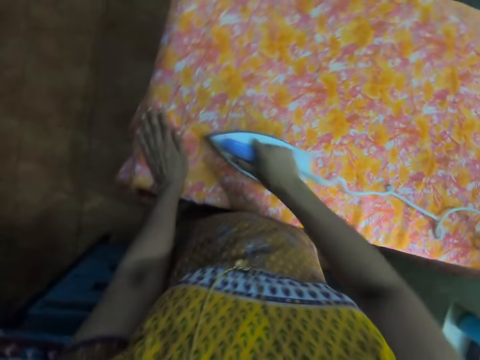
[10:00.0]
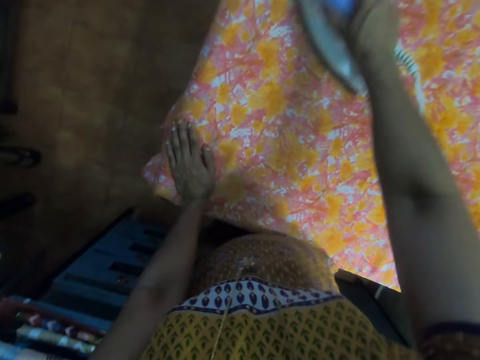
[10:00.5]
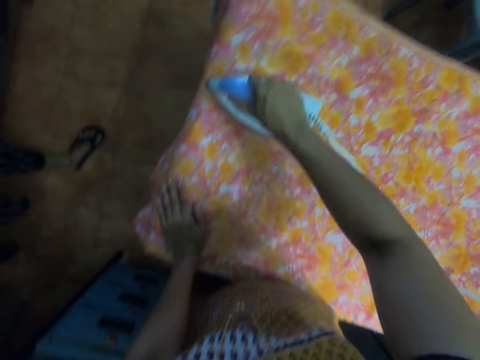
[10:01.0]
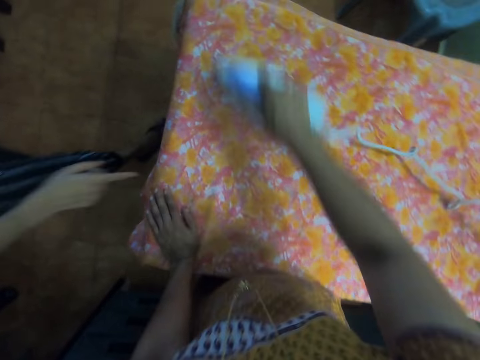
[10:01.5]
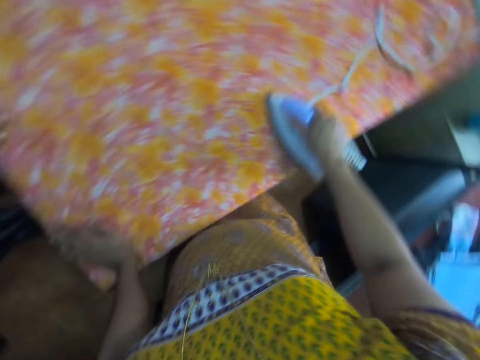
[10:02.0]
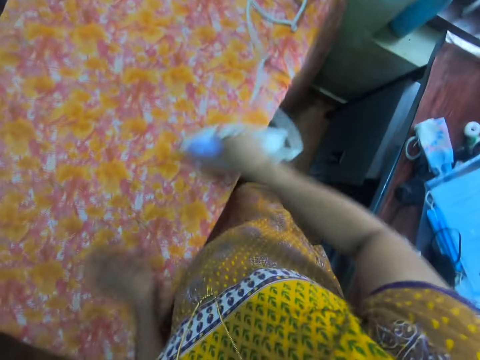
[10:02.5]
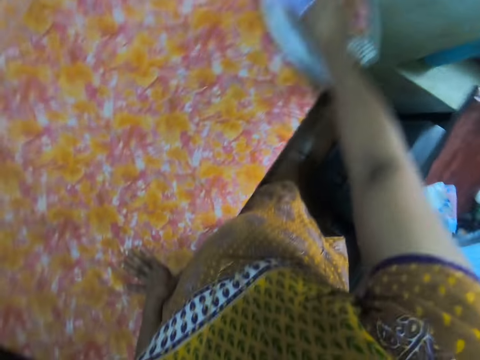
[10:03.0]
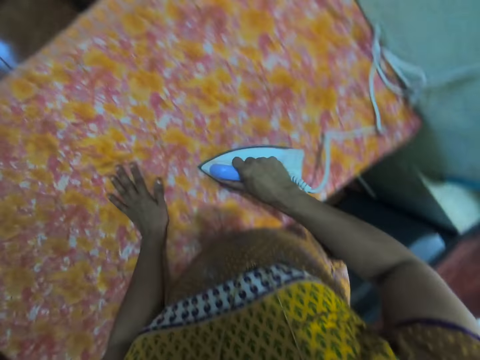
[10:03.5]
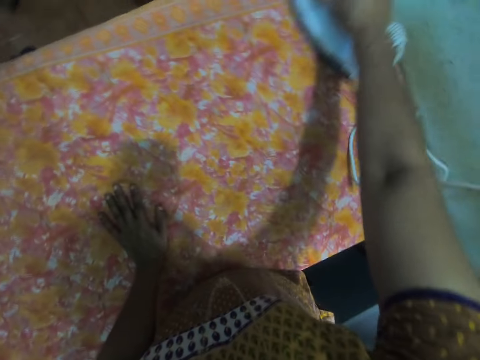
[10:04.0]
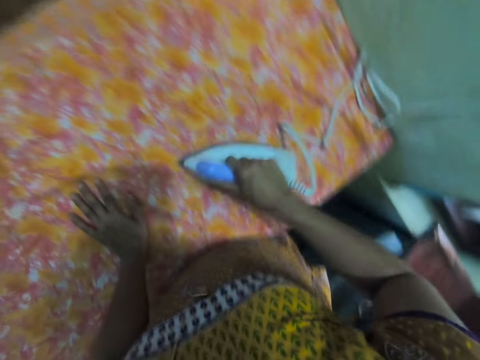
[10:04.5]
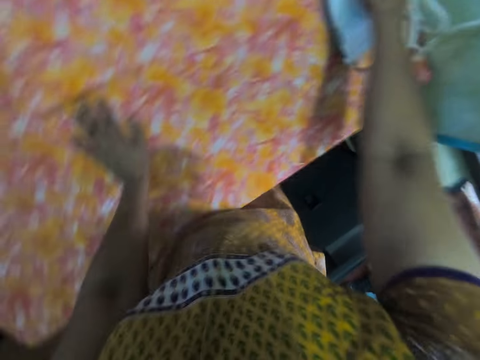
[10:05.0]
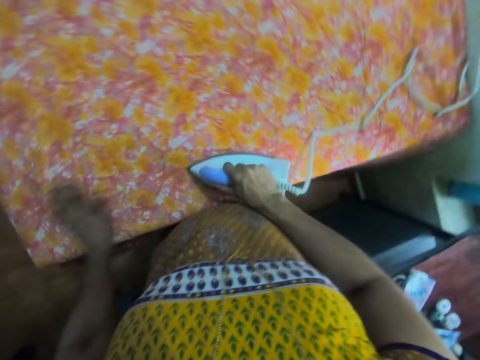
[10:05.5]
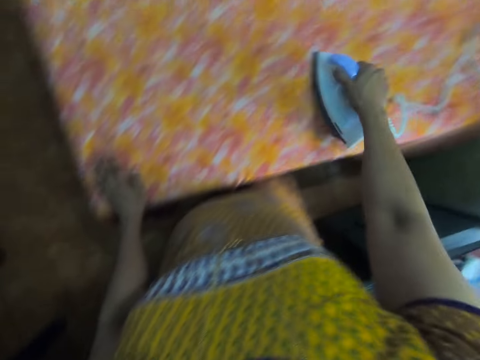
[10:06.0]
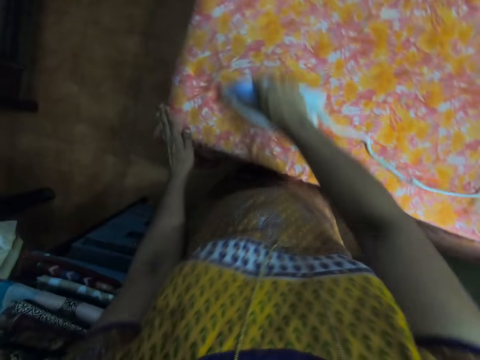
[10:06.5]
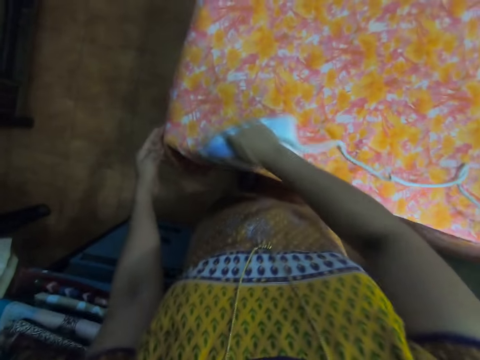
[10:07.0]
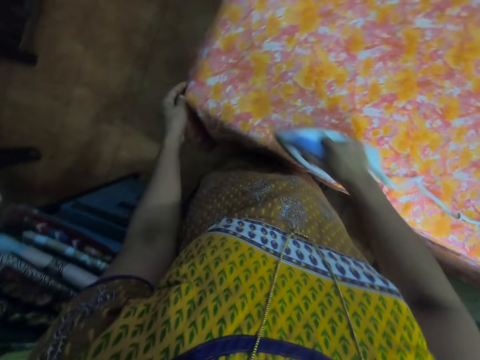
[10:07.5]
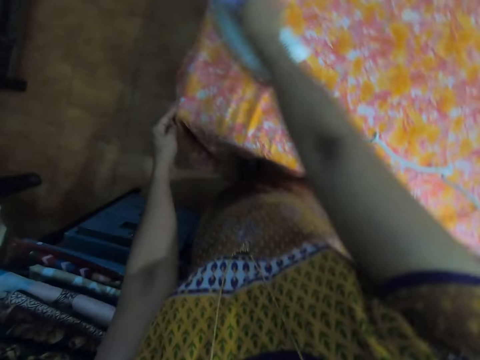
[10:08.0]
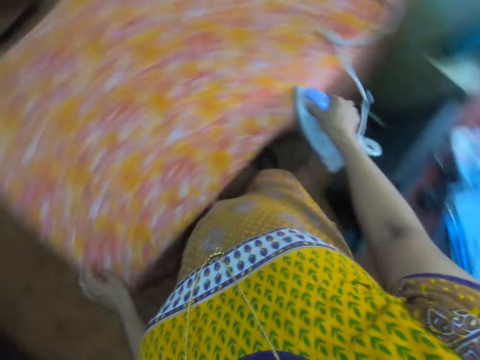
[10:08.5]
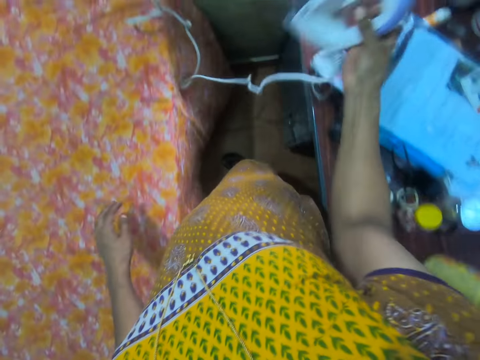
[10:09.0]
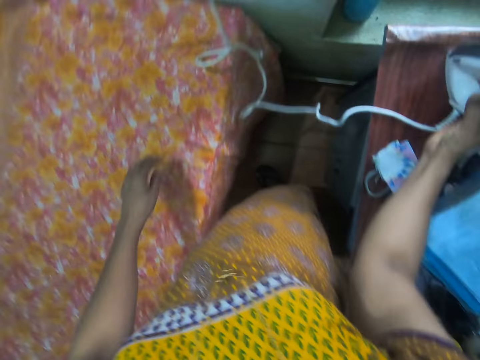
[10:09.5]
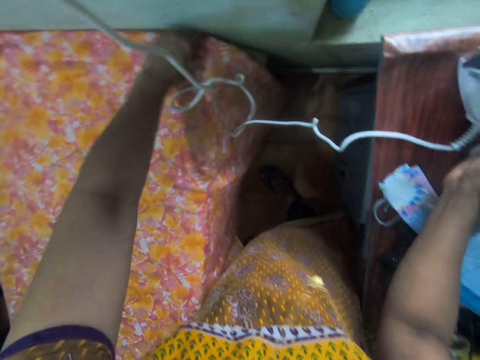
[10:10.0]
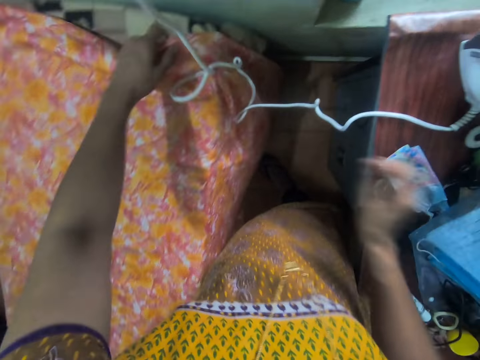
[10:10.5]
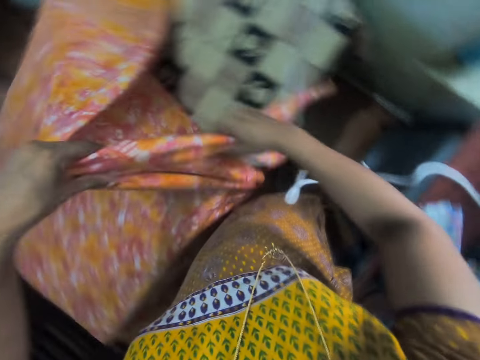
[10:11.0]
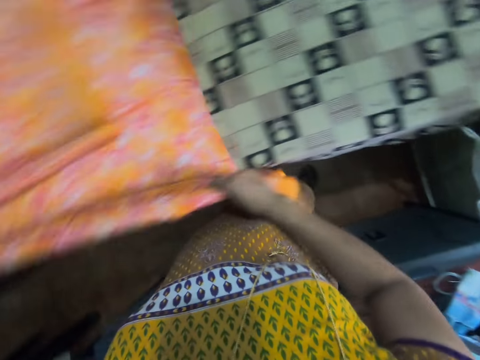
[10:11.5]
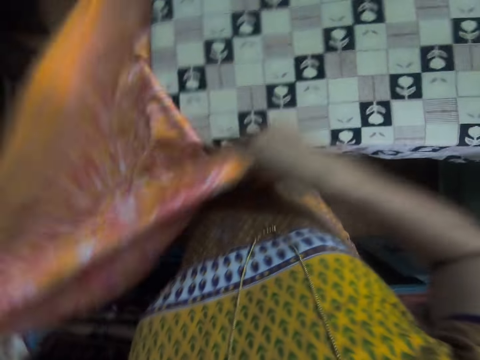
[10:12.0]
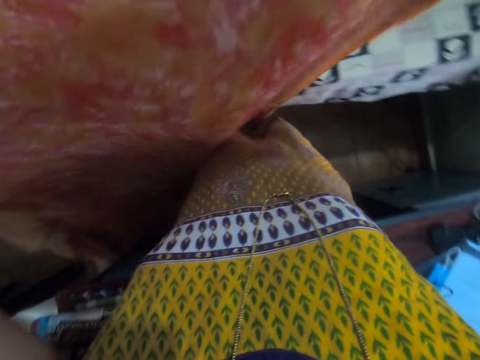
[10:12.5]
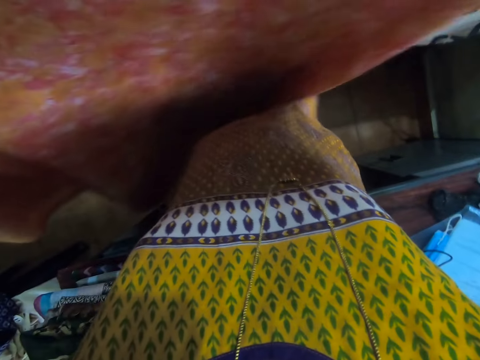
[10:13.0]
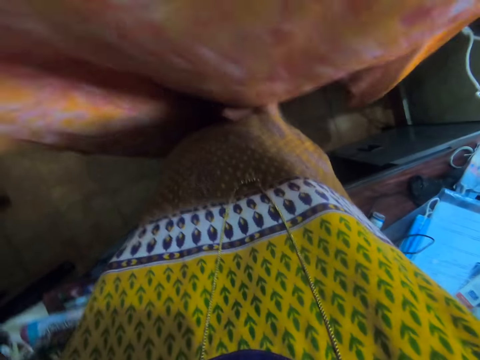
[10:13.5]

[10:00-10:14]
The camera wearer dialogues with a person. They place the iron box aside on a table with the right hand. They pick a fabric from an iron table.

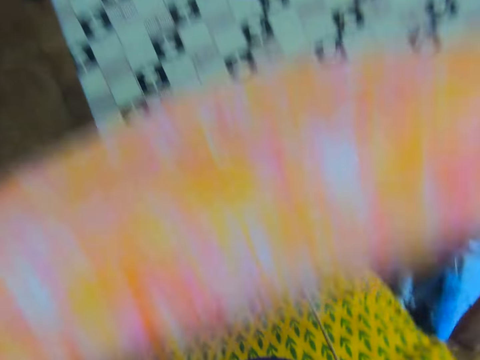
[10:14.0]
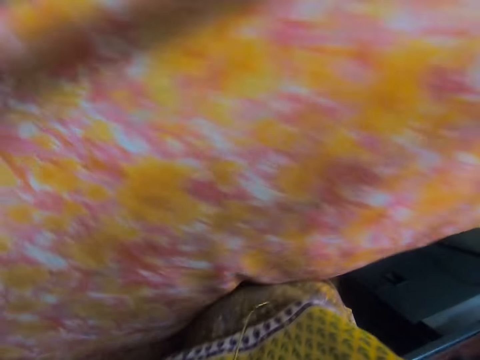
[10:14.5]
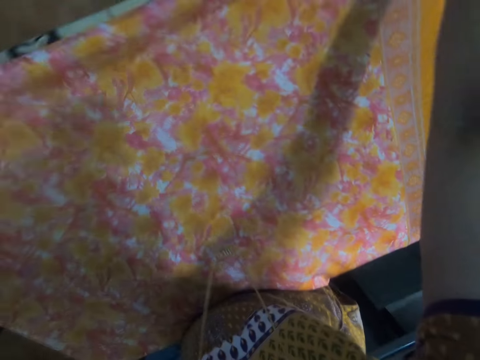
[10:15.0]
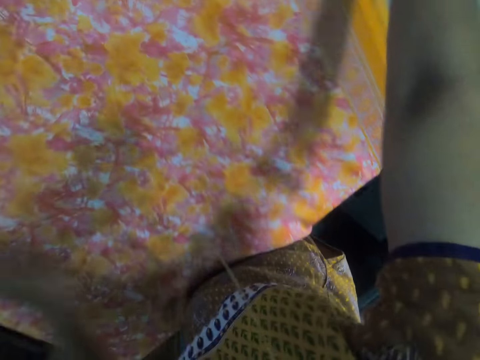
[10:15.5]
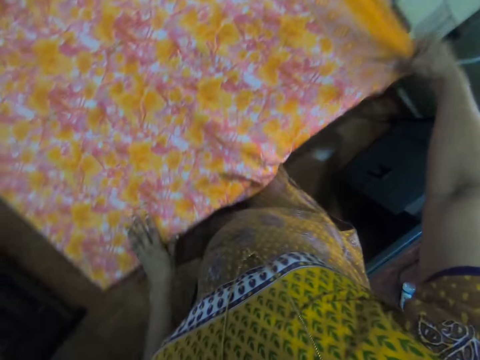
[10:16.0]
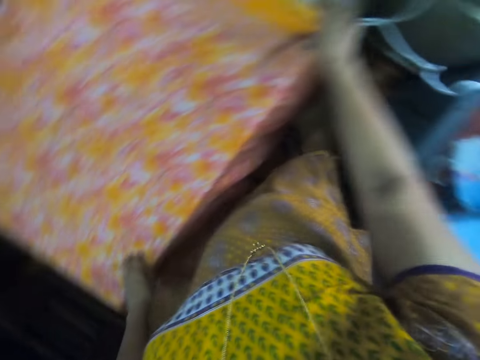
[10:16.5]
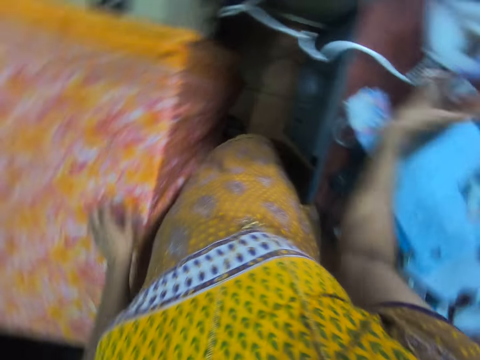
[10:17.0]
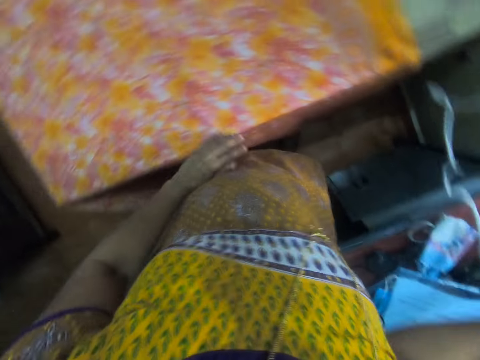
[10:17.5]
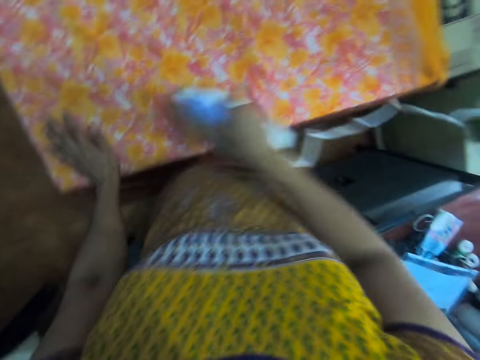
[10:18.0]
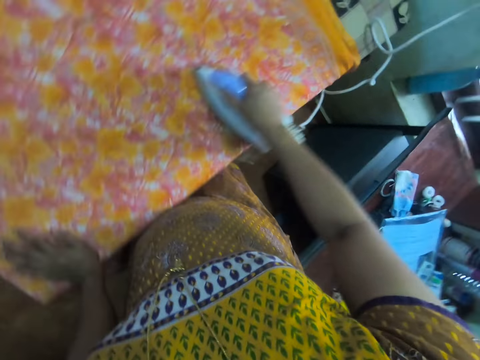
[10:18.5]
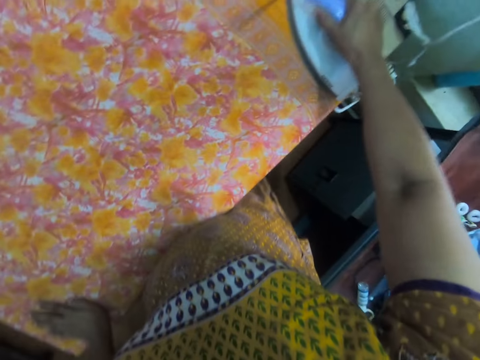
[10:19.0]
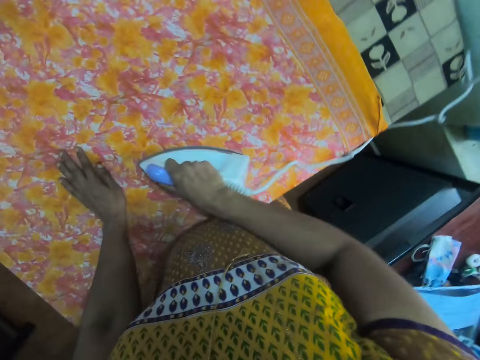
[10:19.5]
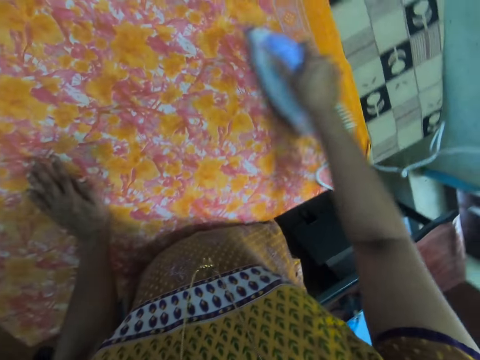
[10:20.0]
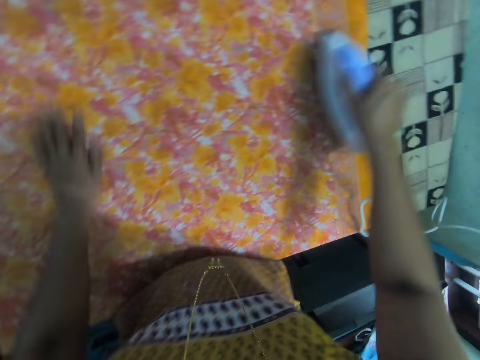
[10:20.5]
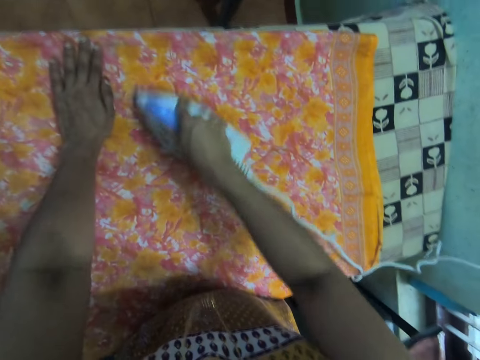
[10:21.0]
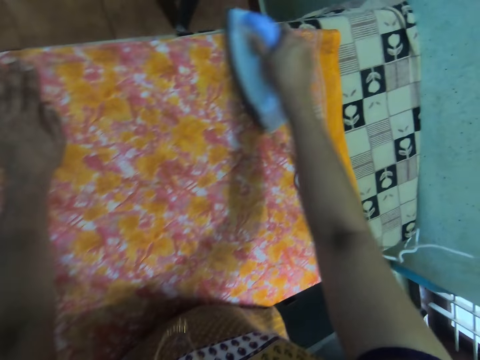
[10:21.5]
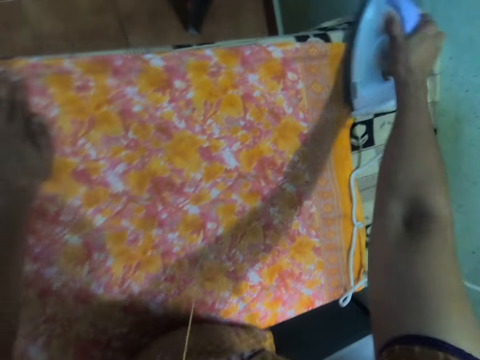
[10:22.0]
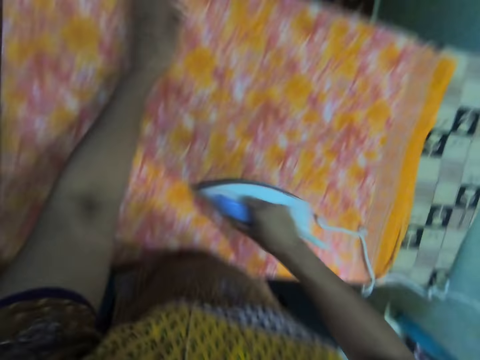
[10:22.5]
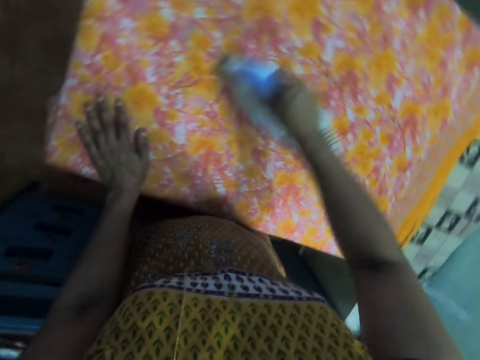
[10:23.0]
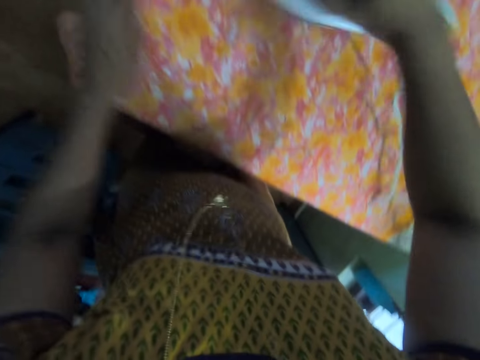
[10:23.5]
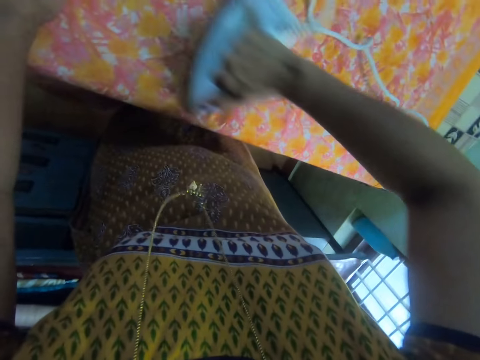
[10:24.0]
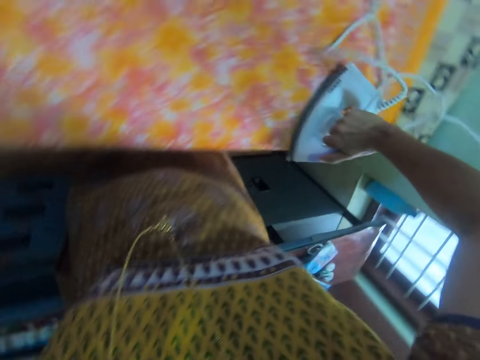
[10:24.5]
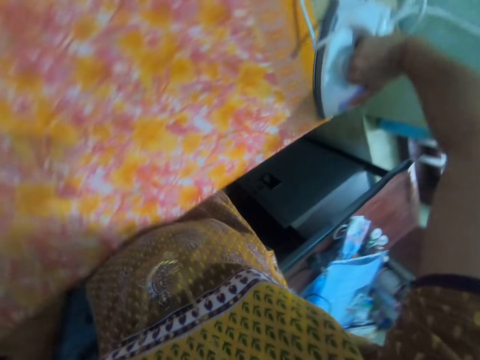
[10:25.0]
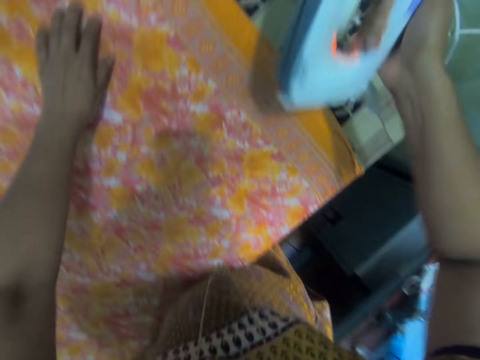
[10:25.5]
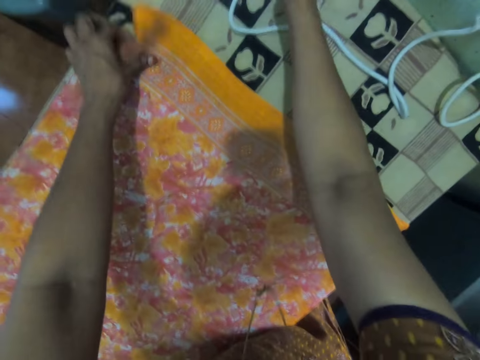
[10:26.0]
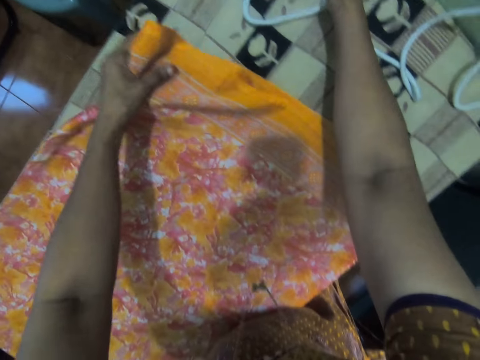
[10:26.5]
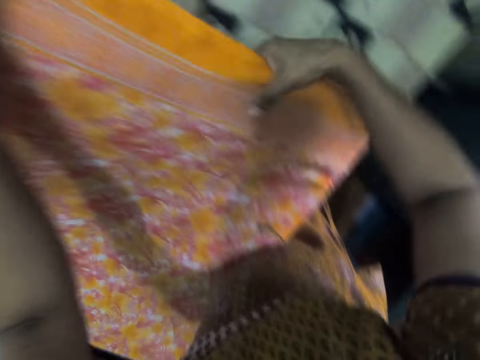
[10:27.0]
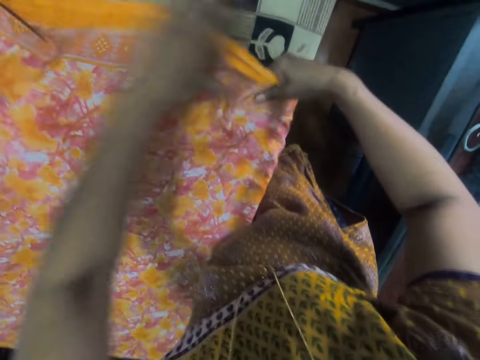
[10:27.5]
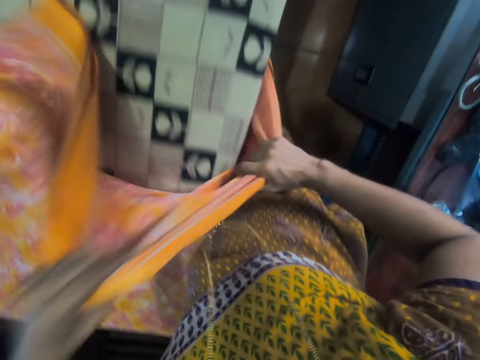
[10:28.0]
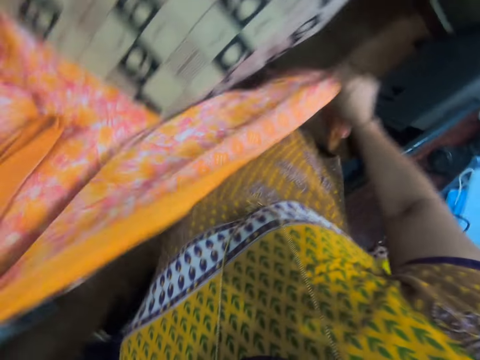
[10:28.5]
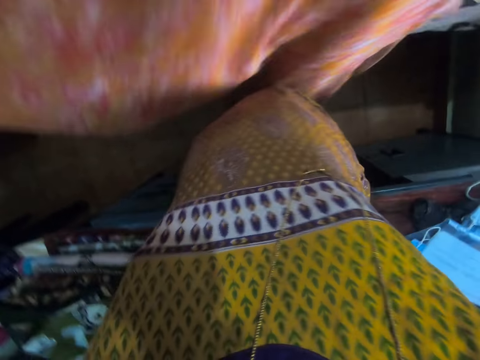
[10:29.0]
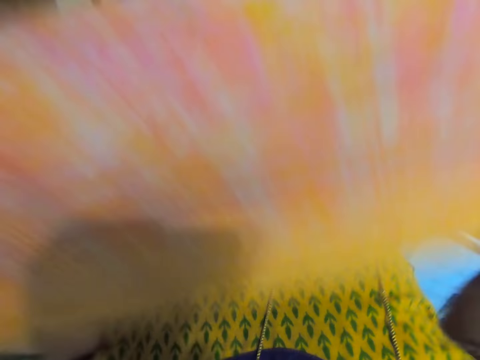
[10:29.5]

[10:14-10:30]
The camera wearer spreads a fabric on an iron table. They pick the iron box on a table with the right hand. They iron the fabric on the iron table with the electric iron box. They place the iron box on the iron table with the right hand. They pick a fabric from the iron table.
